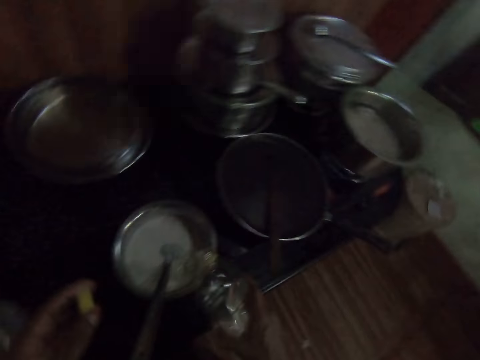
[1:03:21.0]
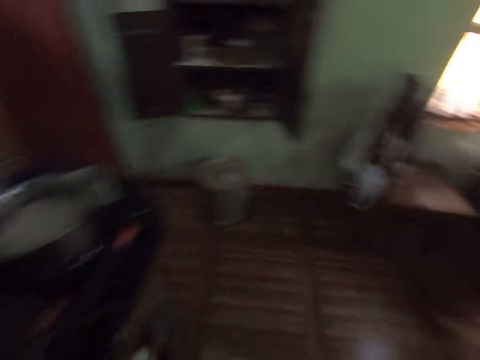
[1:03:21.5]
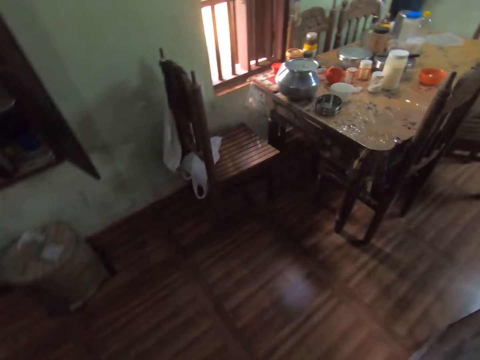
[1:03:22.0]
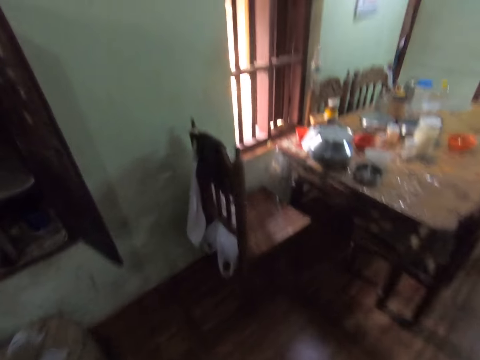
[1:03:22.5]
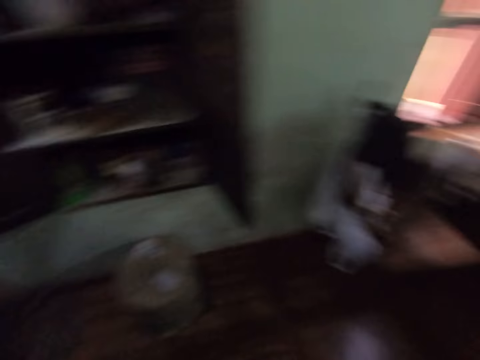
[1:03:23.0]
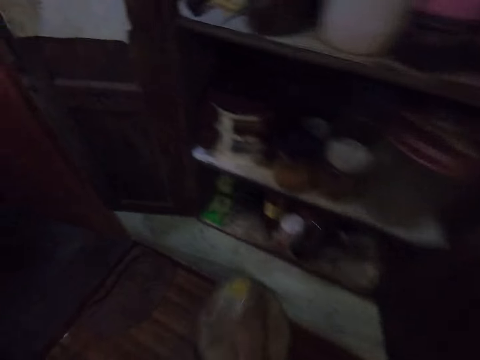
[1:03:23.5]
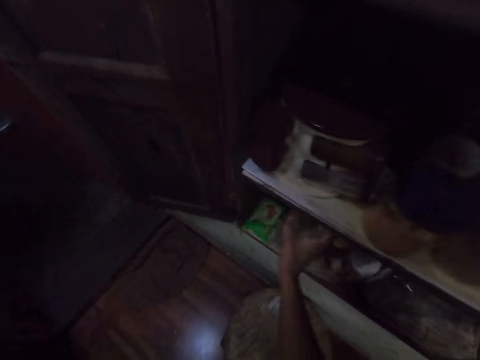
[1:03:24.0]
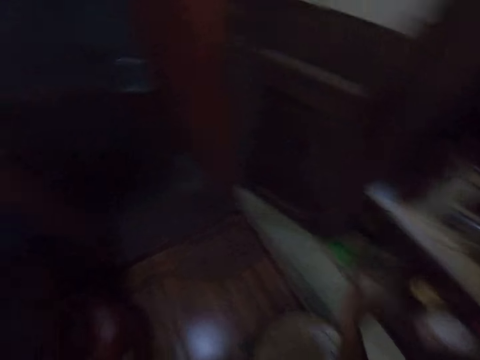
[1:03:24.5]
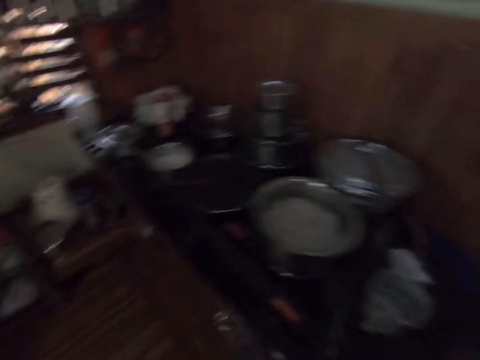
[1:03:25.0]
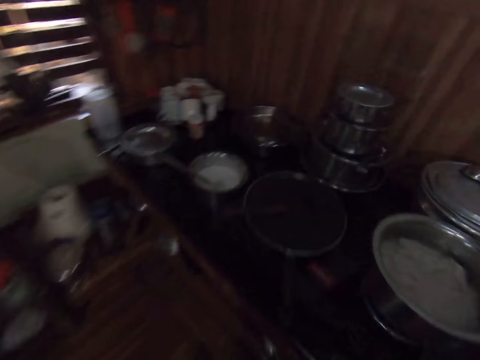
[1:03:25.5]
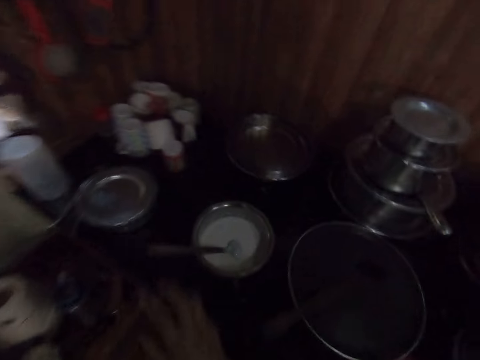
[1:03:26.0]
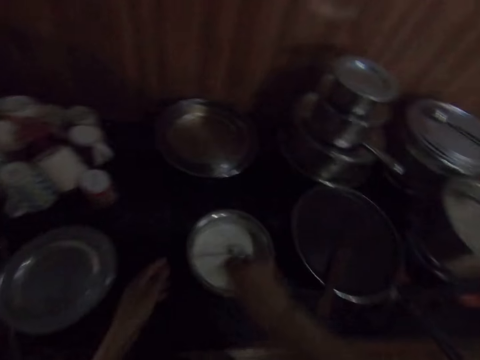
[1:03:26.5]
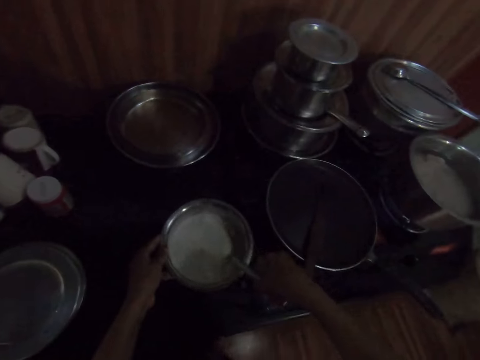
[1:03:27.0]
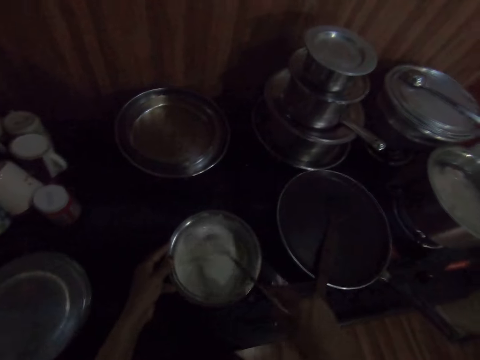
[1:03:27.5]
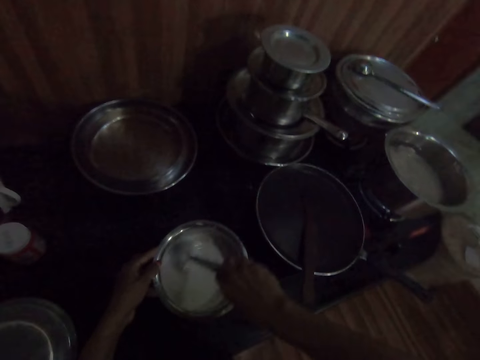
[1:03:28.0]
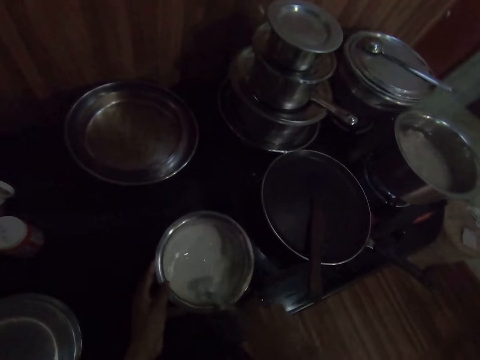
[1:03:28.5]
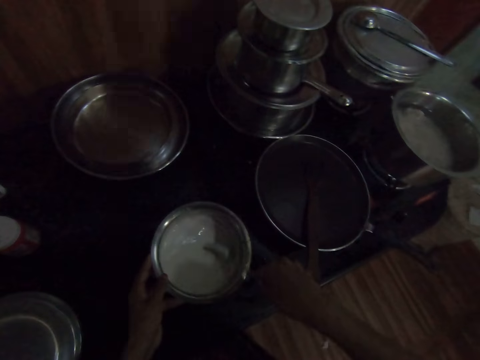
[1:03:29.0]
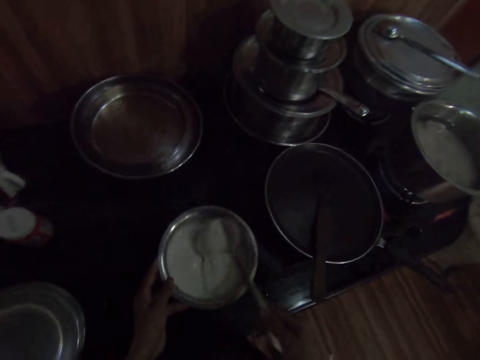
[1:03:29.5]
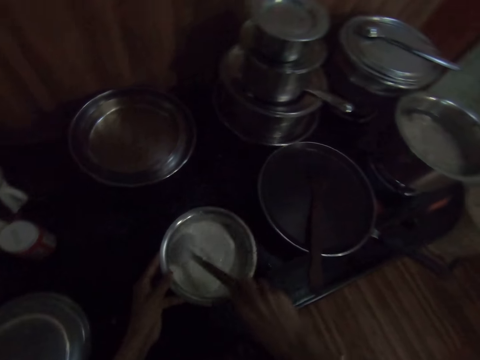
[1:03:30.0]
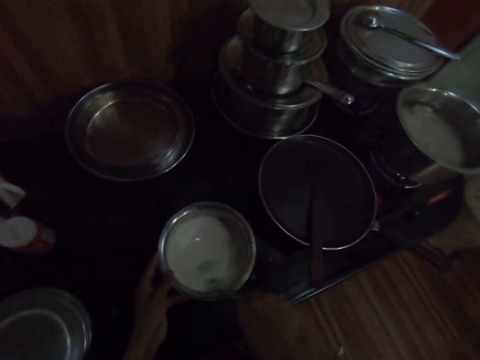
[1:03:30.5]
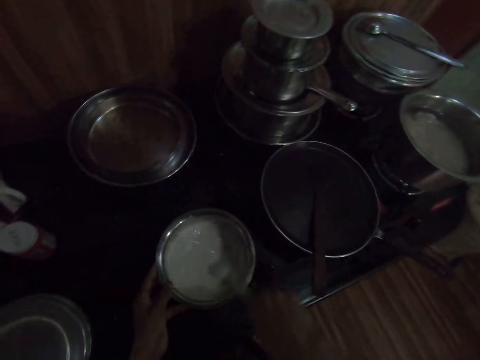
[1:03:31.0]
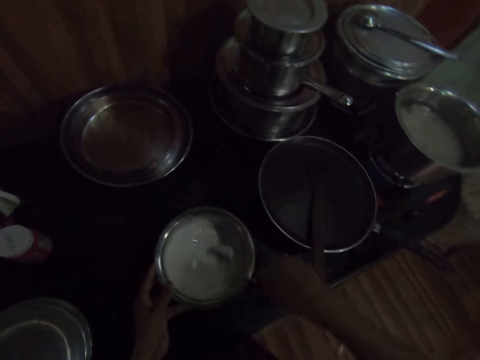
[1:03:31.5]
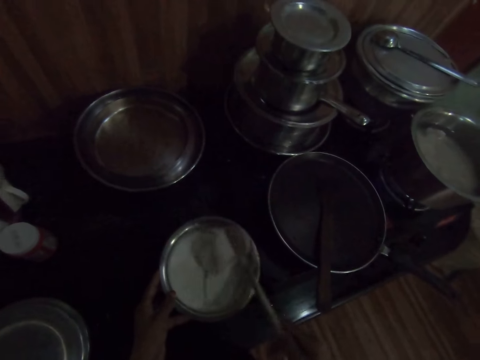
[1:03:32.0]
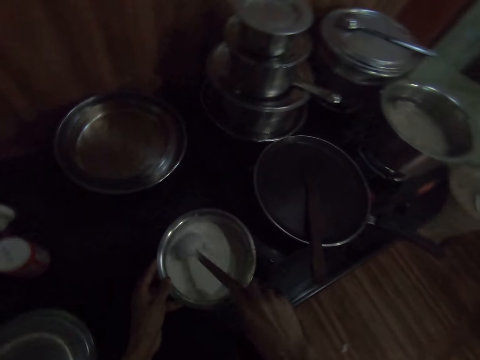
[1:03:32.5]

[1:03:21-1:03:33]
The camera wearer walks around the room. She drops the bottle of groundnut oil in her right hand on the shelf. She walks around the room. She picks up the spoon in the pot of grounded beans with her right hand. She holds the cooking stick. She holds the pot of grounded beans on the cooker with her left hand. She stirs the grounded beans in the pot with the spoon in her right hand.

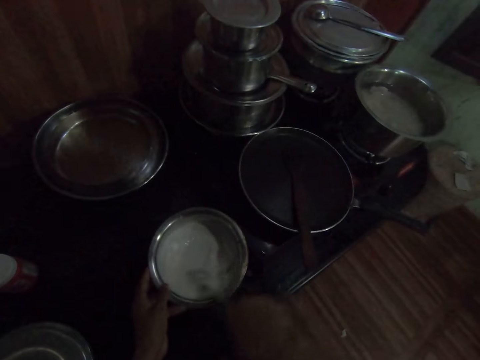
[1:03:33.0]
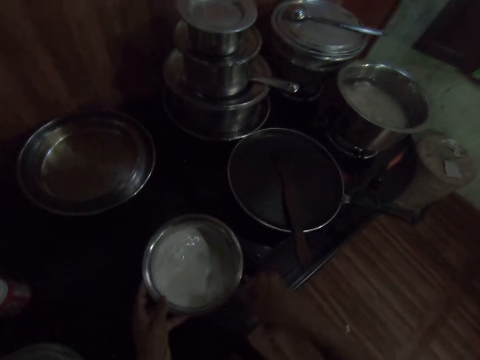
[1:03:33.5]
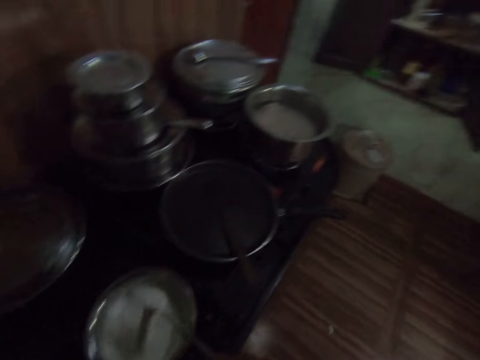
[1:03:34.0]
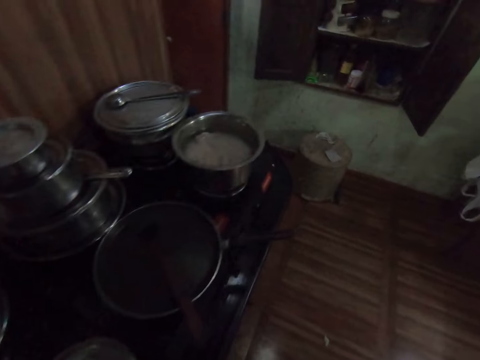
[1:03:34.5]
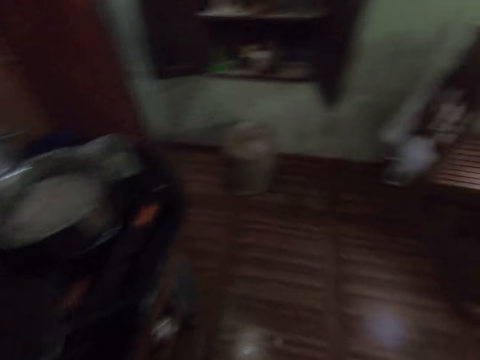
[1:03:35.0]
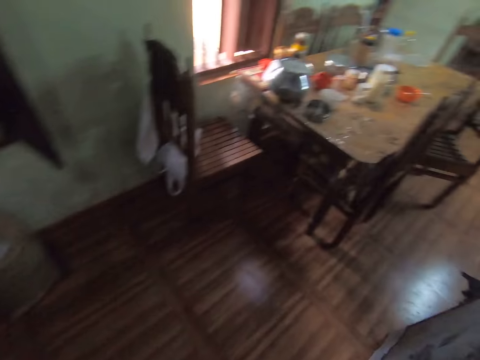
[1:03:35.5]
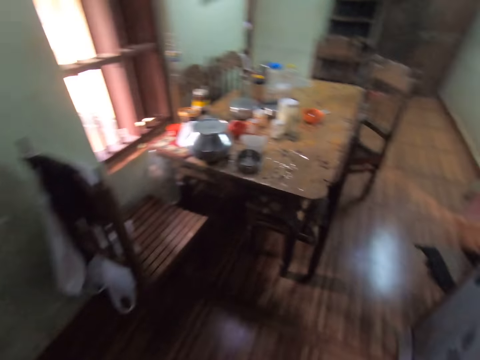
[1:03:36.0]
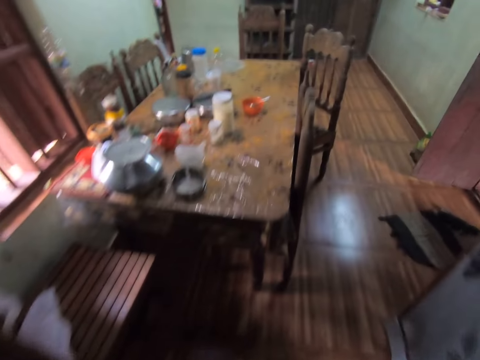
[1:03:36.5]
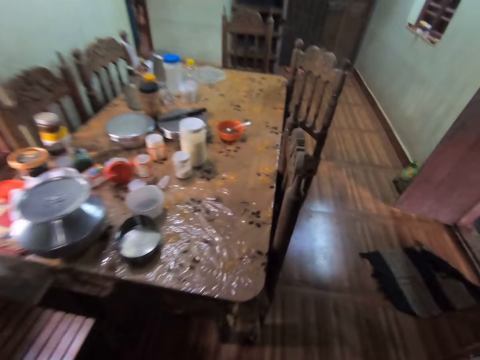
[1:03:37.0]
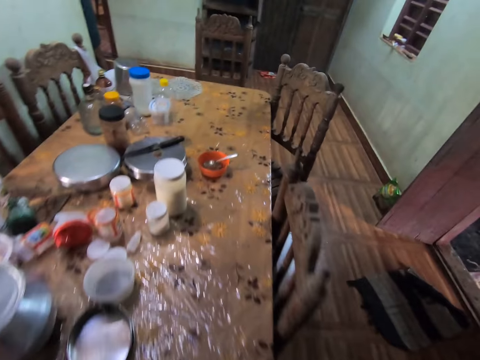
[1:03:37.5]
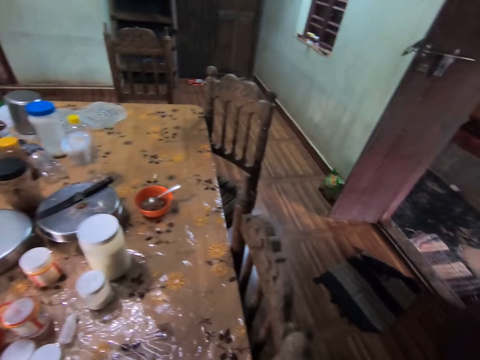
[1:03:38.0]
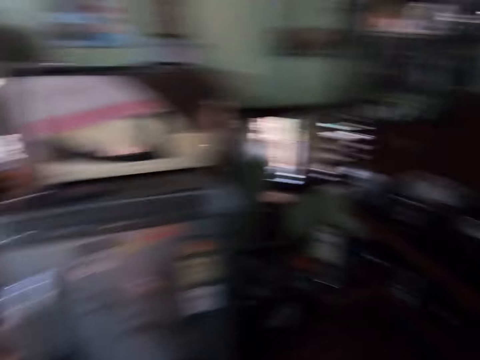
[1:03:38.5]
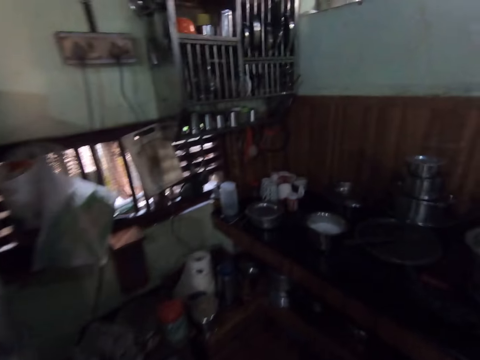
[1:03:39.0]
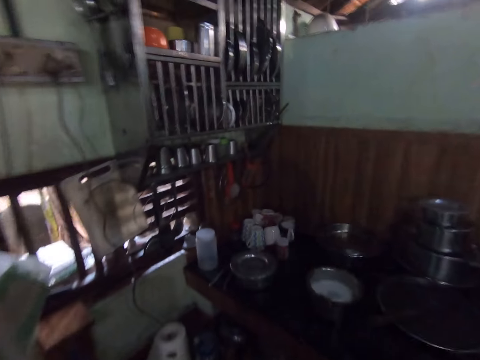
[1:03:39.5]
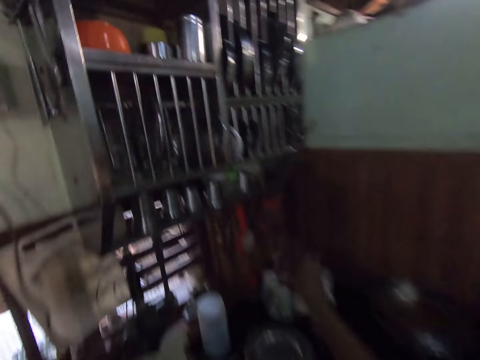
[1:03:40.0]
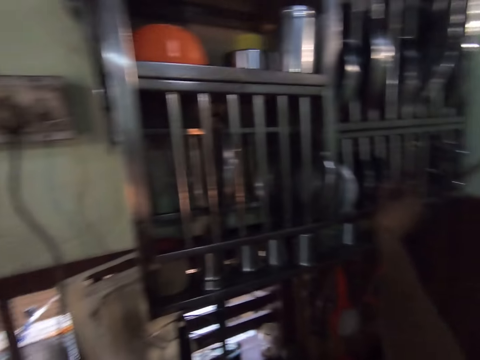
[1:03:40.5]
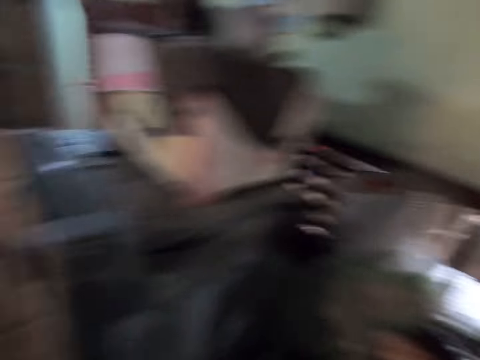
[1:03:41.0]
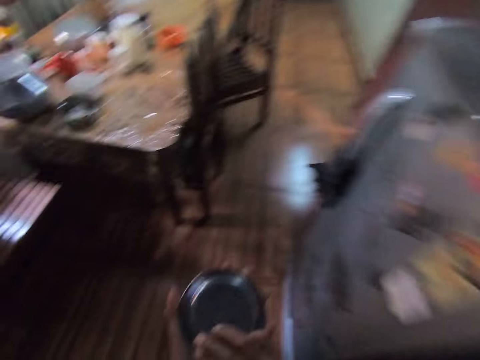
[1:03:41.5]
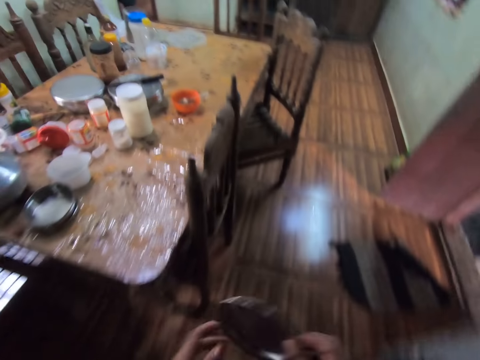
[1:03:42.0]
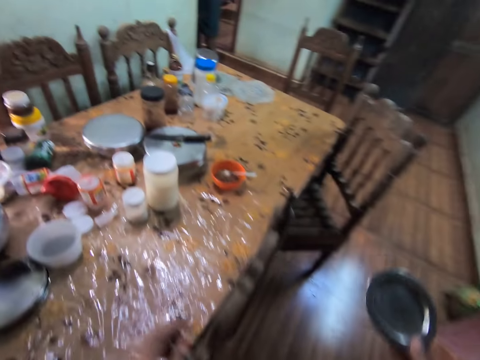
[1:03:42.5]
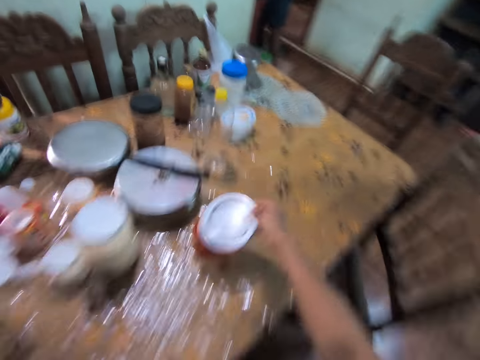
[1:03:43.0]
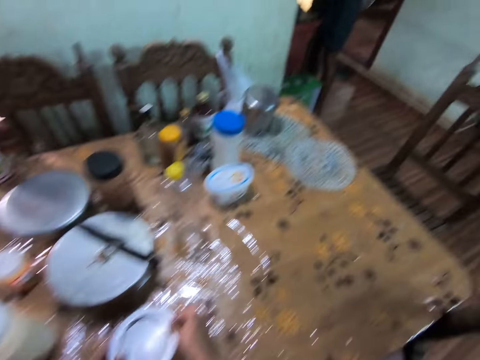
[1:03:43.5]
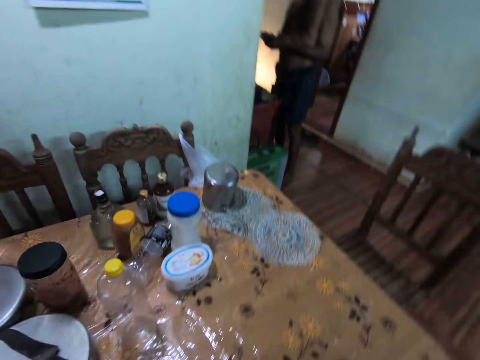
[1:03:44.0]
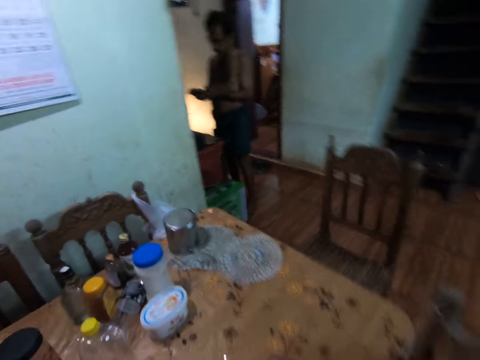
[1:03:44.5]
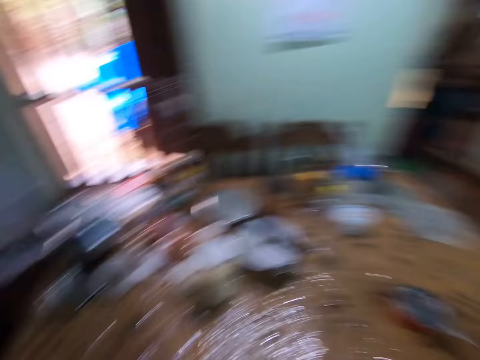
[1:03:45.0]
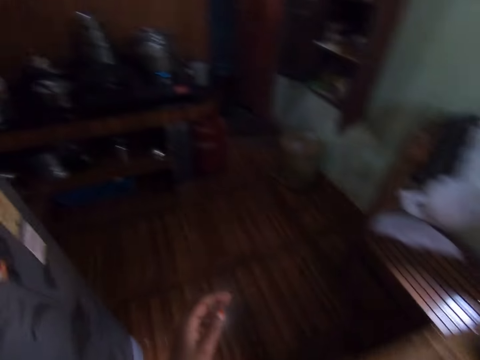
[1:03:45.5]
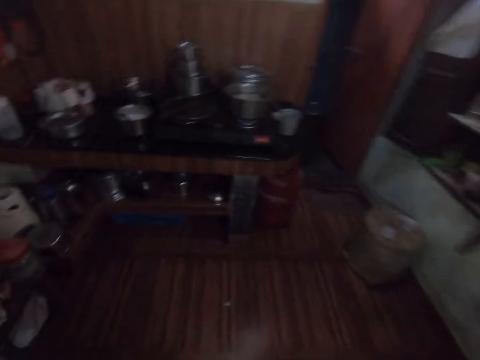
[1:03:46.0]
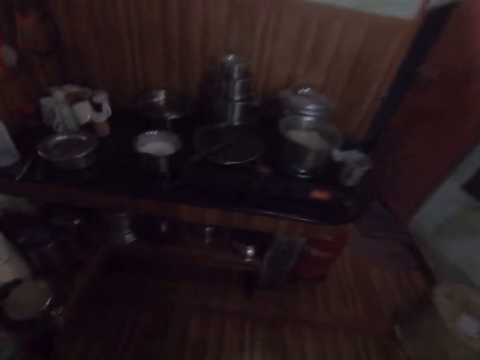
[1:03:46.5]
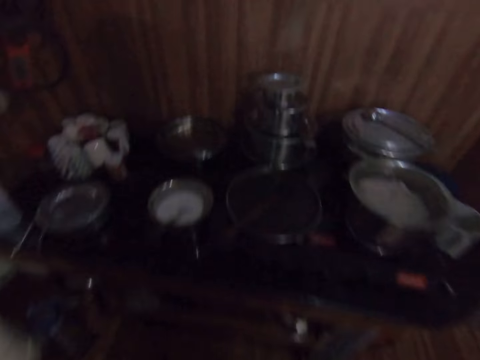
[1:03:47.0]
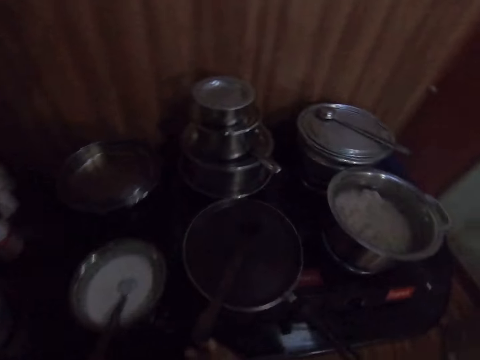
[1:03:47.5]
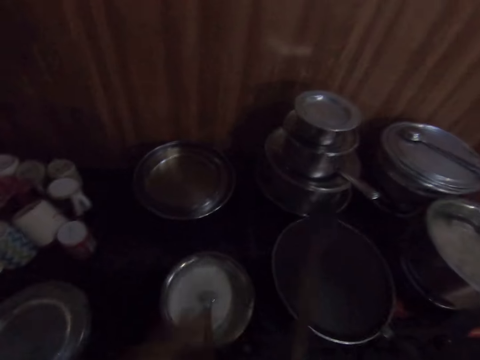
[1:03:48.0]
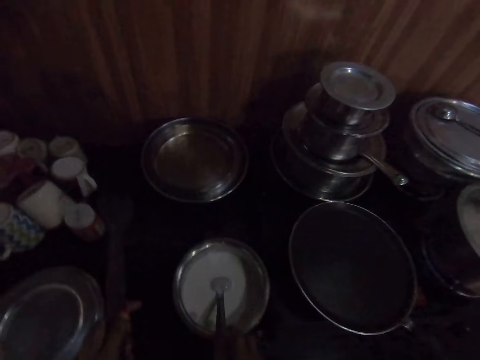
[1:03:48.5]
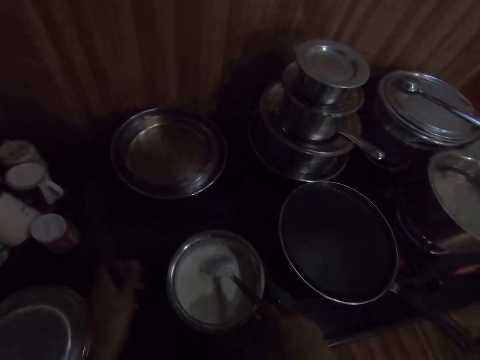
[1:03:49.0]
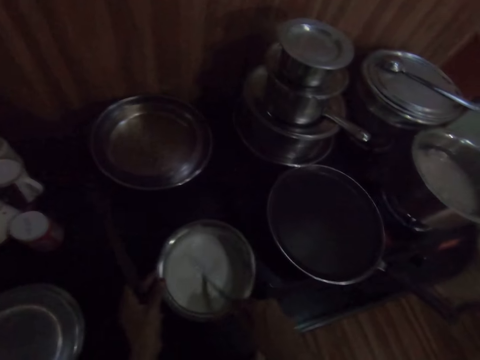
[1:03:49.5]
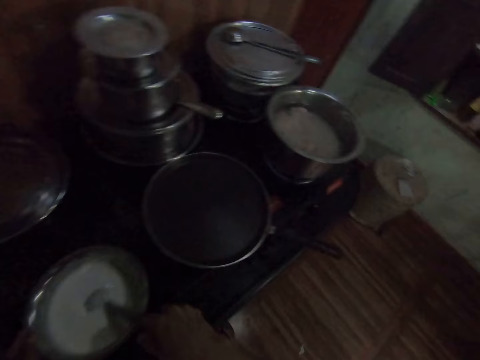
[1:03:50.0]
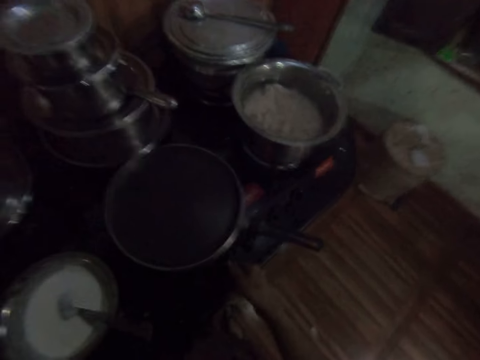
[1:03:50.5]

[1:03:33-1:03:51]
The camera wearer walks around the room. She picks up a plate from a shelf with her right hand. She picks up a lid. She holds the plate in both hands. She holds the plate in her right hand. She drops the plate in her right hand on a bowl on the table. She covers the bowl. She walks around the room. She picks up the turning stick in the pot on the cooker with her right hand. She passes the turning stick in her right hand to her left hand. She picks up the spoon in the pot of grounded beans with her right hand. She holds the pot of grounded beans on the cooker with her left hand. She stirs the grounded beans in the pot with the spoon in her right hand. She turns a knob on the cooker with her right hand.
